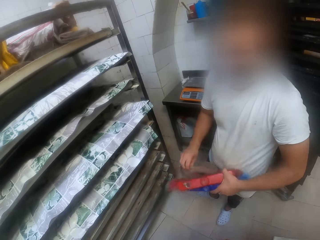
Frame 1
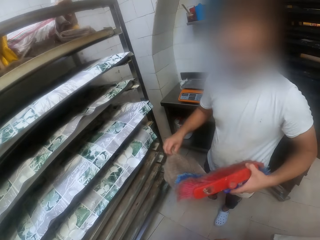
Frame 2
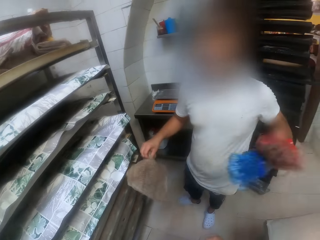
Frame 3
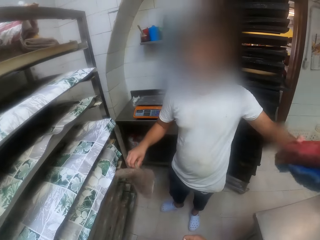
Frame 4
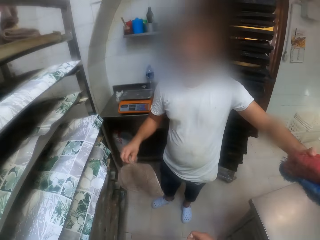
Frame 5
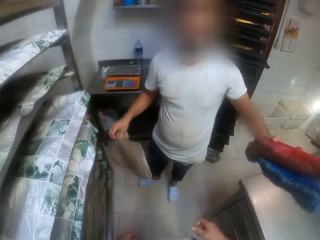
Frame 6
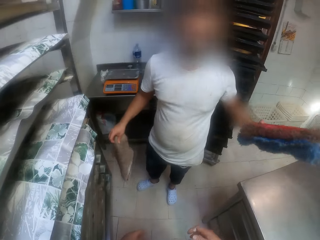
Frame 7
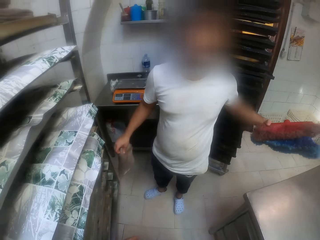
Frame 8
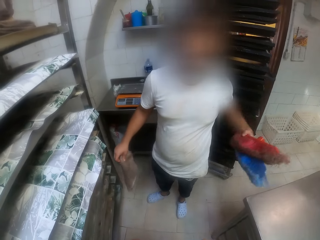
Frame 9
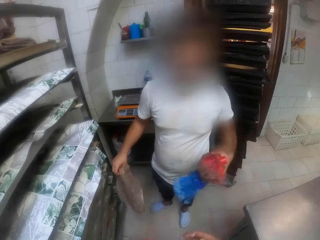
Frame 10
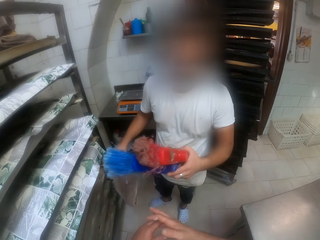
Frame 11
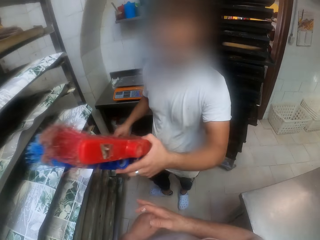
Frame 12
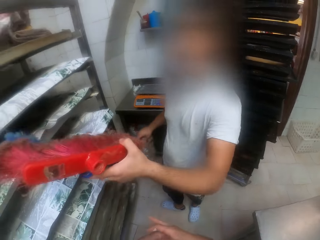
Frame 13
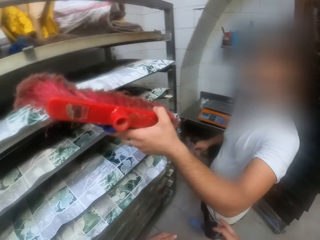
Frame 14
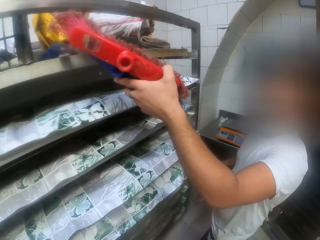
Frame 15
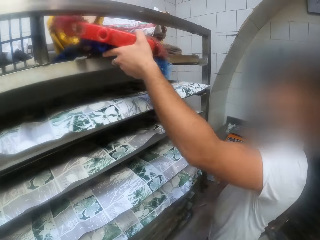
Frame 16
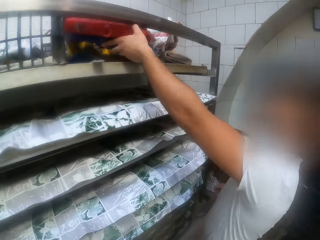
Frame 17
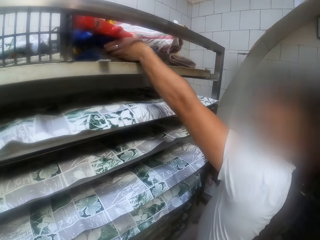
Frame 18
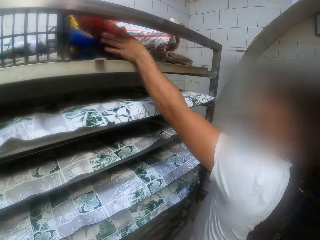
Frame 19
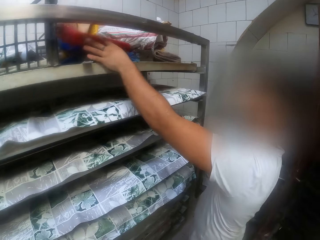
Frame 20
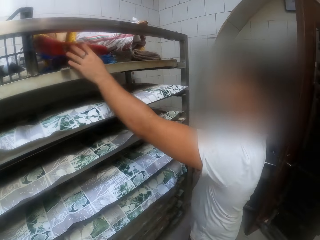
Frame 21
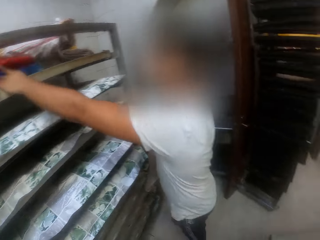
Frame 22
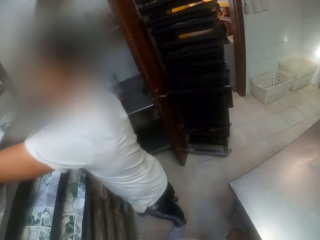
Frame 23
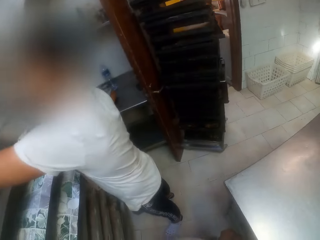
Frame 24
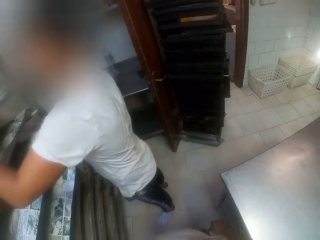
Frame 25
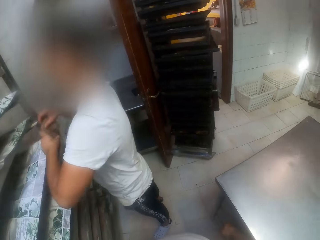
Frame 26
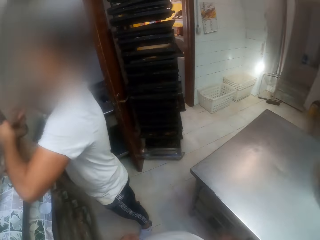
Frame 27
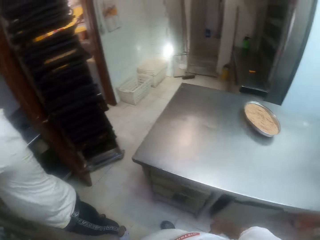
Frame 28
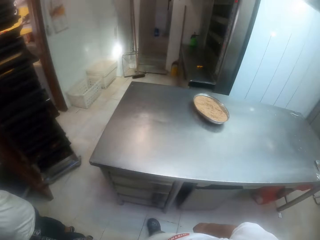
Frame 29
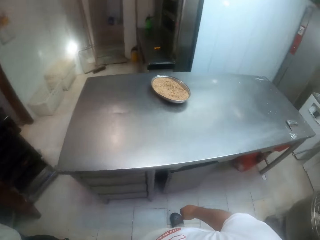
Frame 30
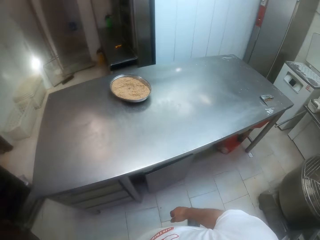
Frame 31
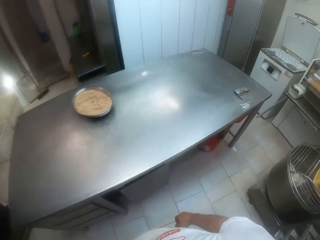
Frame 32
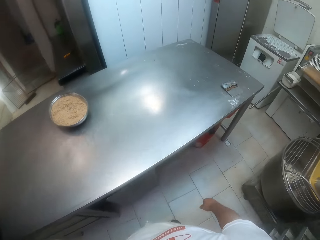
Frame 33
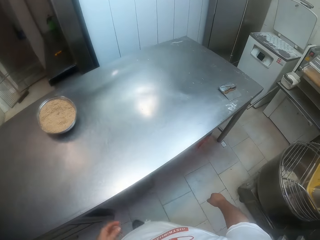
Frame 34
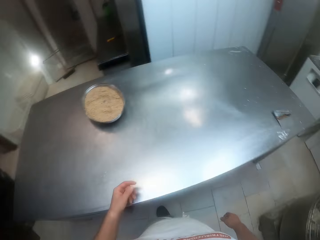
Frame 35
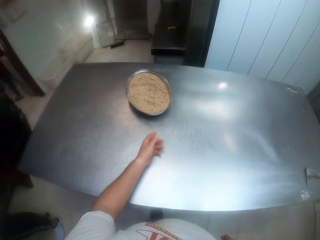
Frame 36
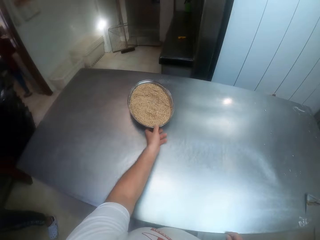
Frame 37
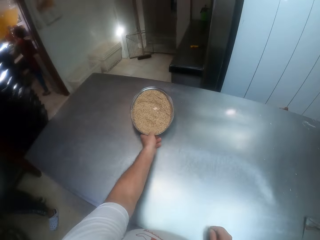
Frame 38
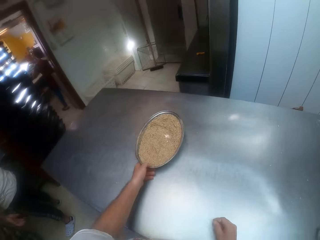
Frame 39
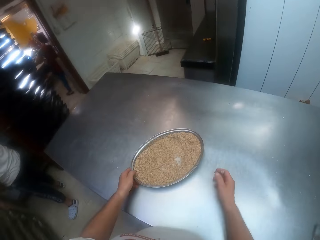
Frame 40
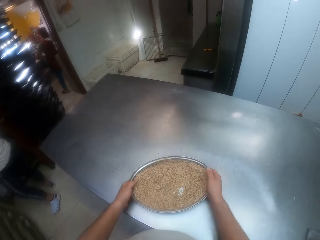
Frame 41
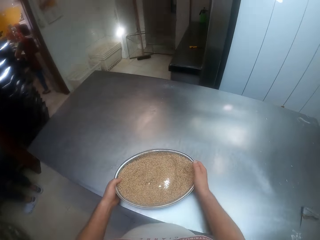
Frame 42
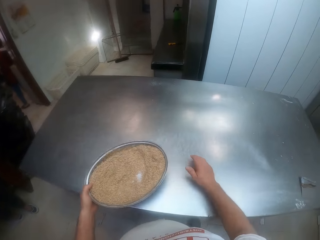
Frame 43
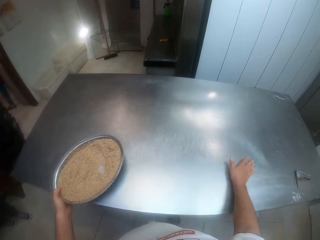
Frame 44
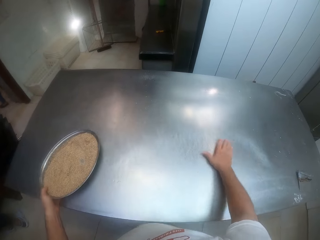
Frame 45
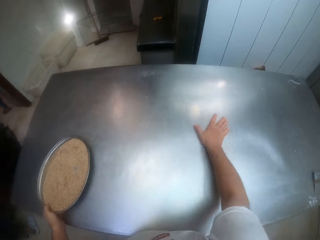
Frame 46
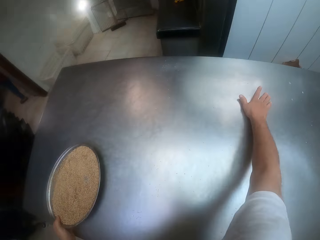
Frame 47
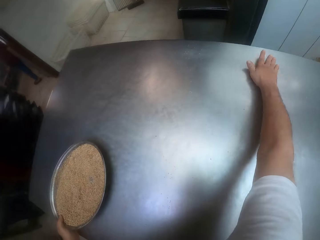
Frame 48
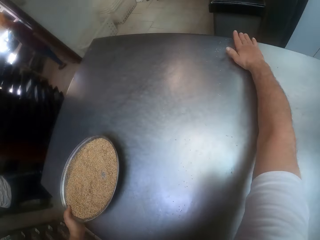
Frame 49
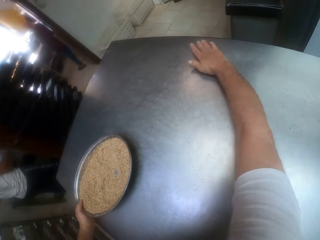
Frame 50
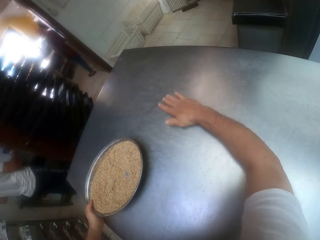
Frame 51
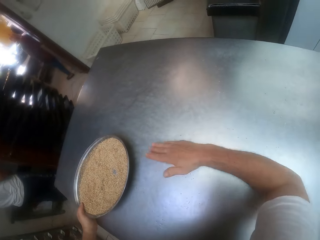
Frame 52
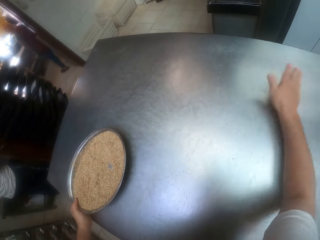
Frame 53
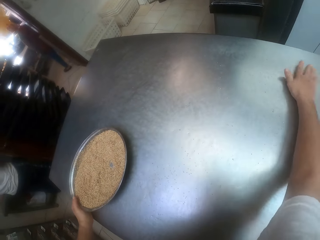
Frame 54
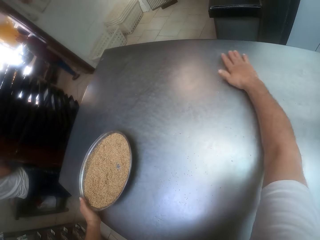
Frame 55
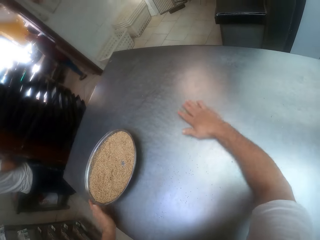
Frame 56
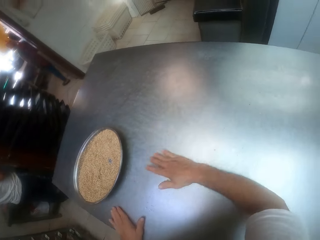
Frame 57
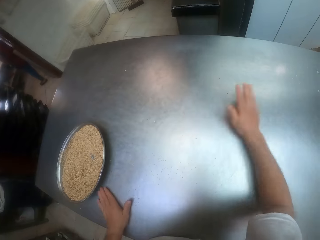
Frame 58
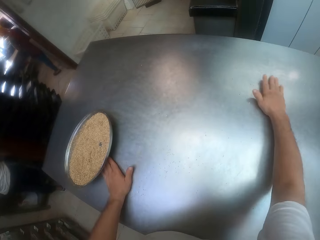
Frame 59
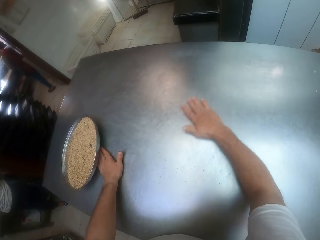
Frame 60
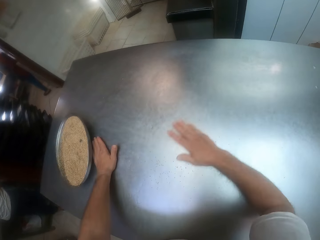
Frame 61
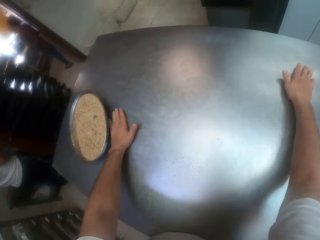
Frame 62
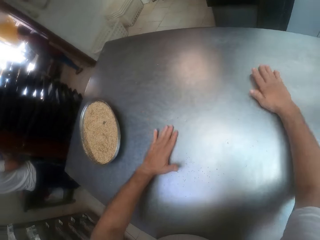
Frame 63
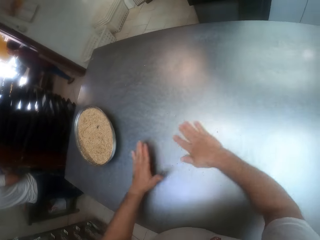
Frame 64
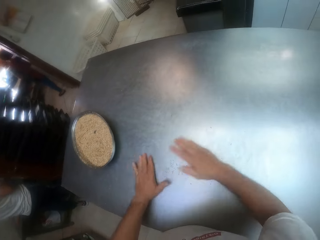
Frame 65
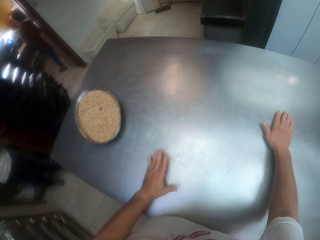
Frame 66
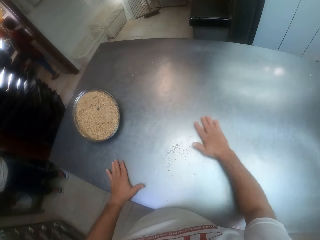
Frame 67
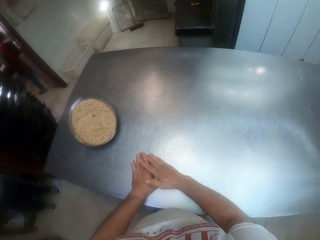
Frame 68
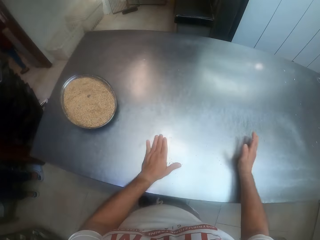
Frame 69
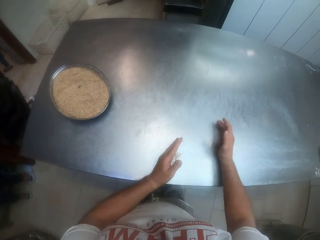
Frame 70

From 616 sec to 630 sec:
A man moves up the brooms. The man drops the two broom heads on the shelf. The camera wearer looks around the bakery. He pulls a bowl or plate with his left hand. He grabs the bowl from the table with both hands. He holds the bowl with his right hand. He wipes the table with his right hand. He puts the plate of something on the table. He wipes the table with both hands.

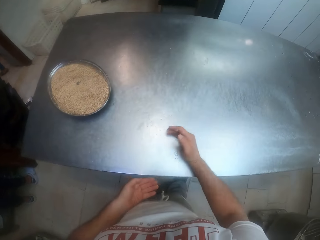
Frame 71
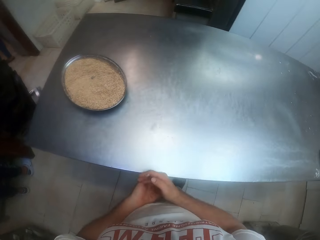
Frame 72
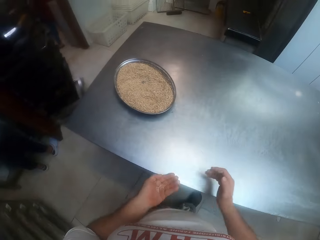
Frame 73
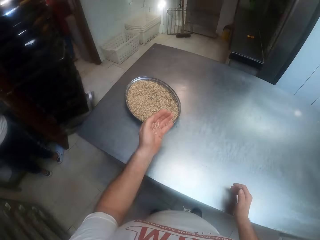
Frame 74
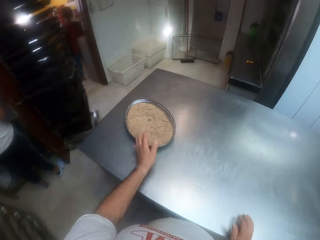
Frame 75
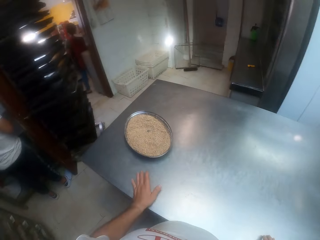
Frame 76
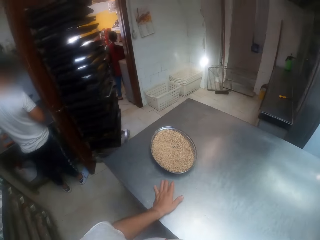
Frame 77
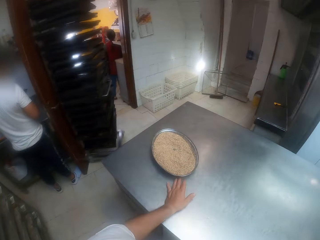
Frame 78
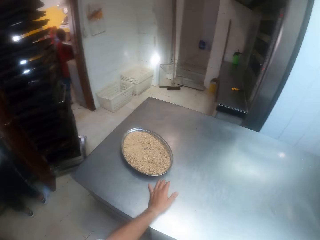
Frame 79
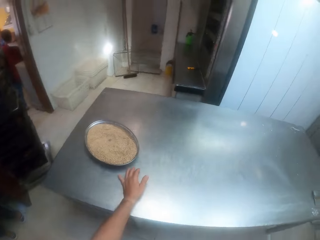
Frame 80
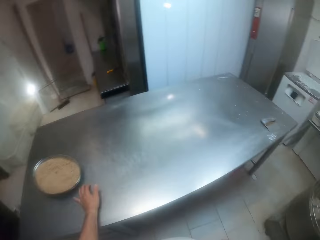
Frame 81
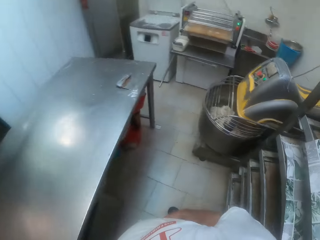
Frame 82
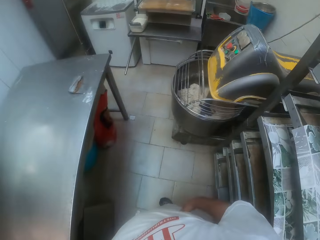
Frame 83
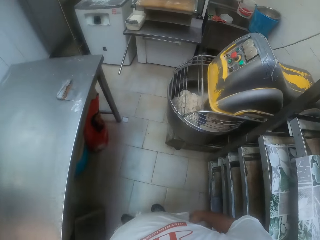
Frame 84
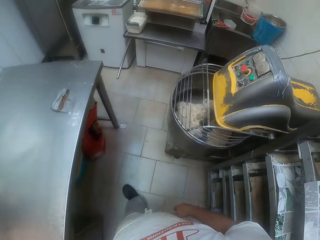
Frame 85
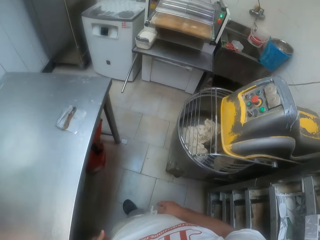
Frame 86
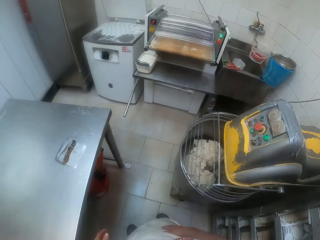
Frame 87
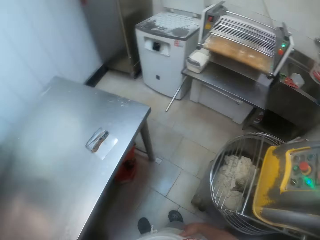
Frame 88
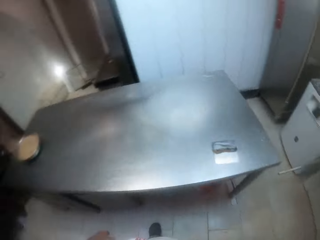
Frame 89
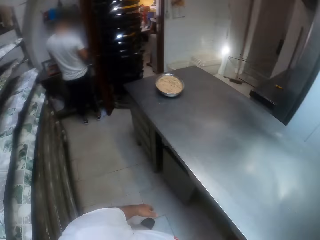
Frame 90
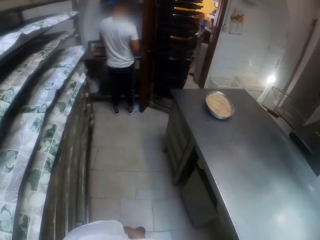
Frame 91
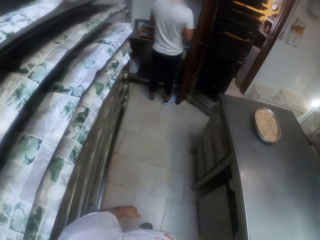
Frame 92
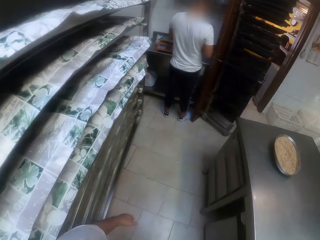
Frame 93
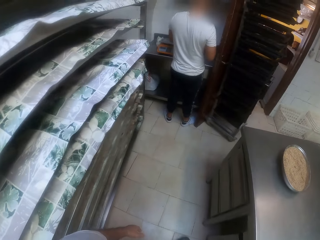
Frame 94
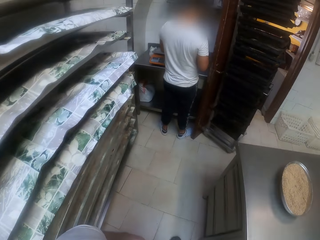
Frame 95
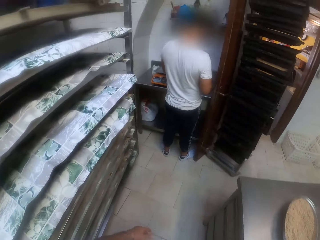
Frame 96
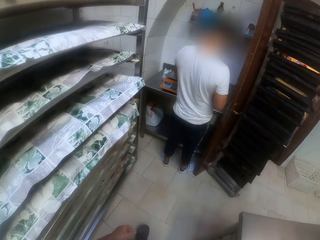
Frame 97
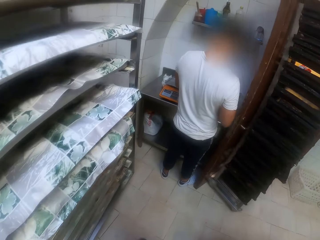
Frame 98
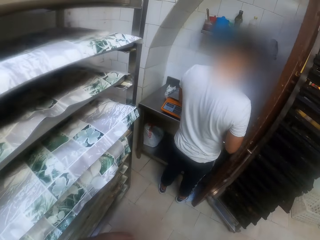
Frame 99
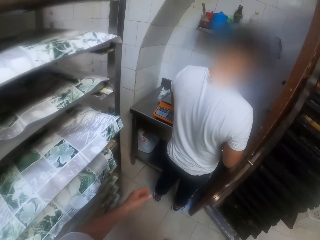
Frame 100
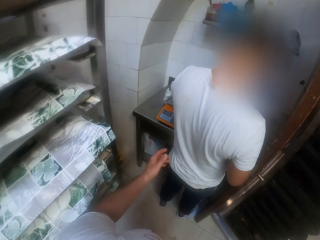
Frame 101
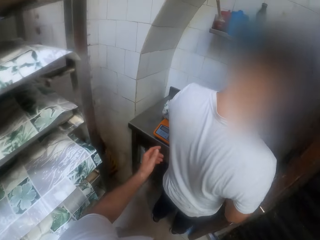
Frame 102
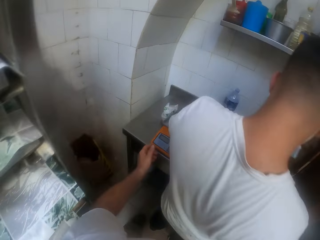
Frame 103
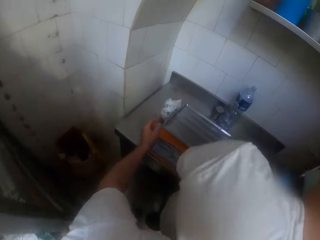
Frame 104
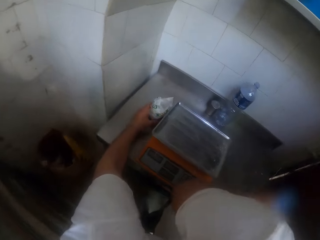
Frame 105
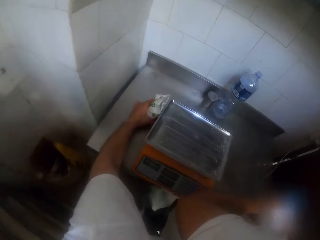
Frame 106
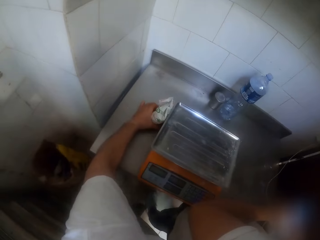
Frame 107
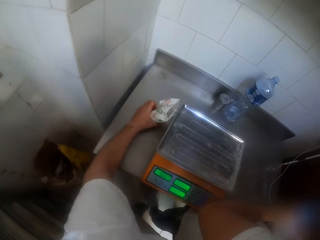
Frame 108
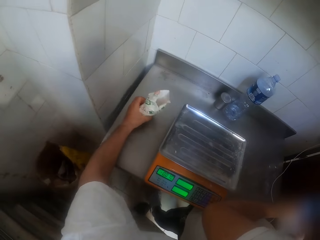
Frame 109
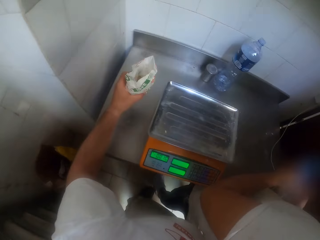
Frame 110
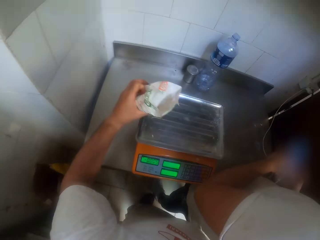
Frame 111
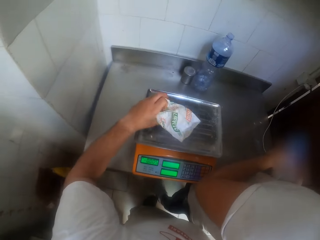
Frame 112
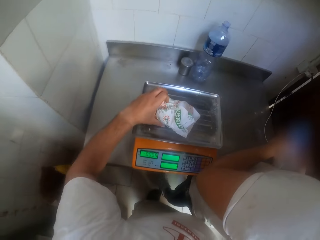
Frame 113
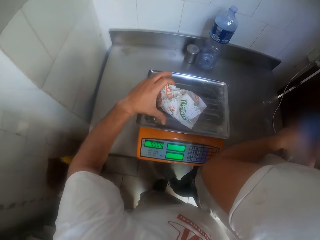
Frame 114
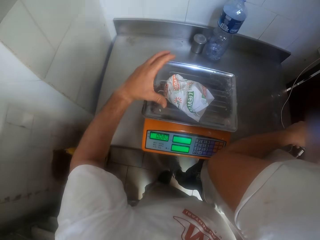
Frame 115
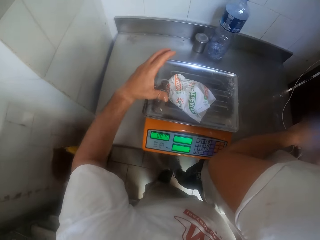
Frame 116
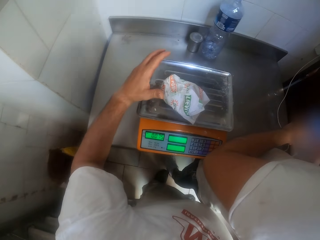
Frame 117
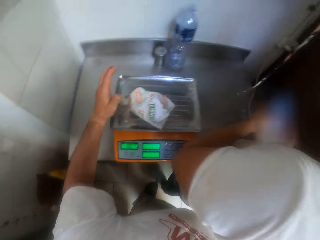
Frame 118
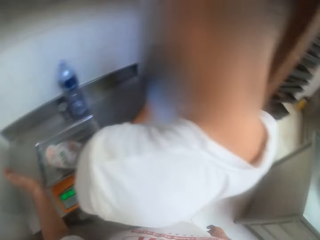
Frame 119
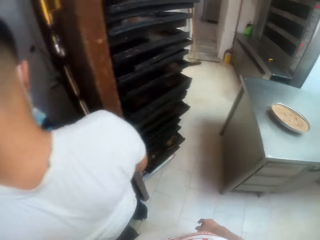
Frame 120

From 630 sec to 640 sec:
The camera wearer pours particles from the table to his left hand with his right hand. He pours the particles into the bowl. He stares at a person. He looks around the bakery. He walks around the bakery. He looks around the bakery. He walks around the bakery. He picks up a paper bag of flour from the table with his left hand. He drops the paper bag on the weight scale with his left hand.
